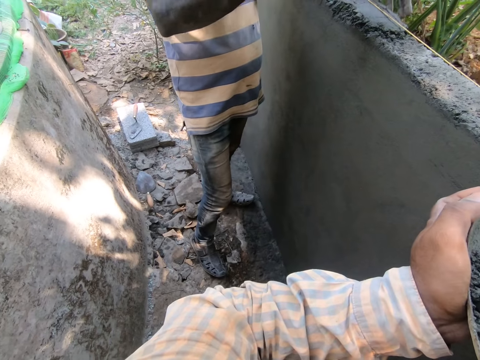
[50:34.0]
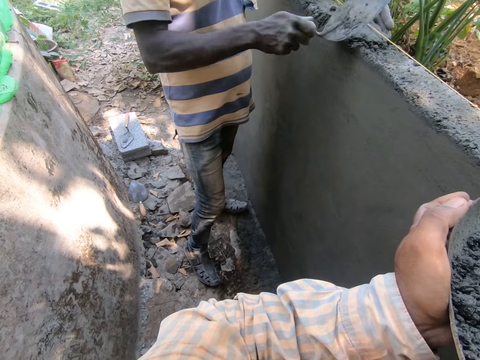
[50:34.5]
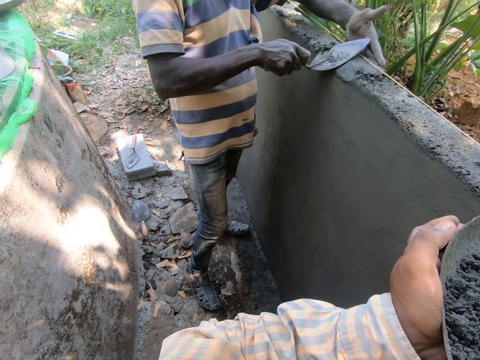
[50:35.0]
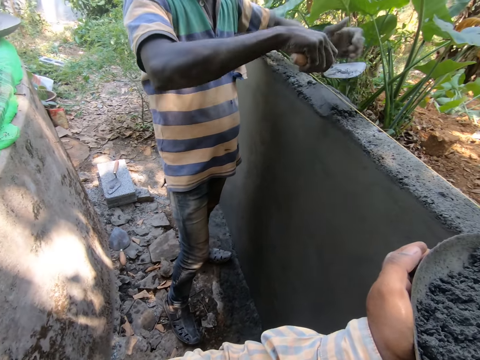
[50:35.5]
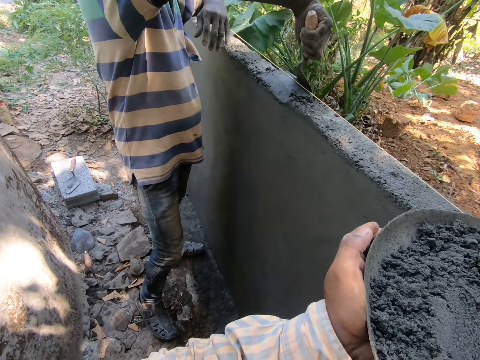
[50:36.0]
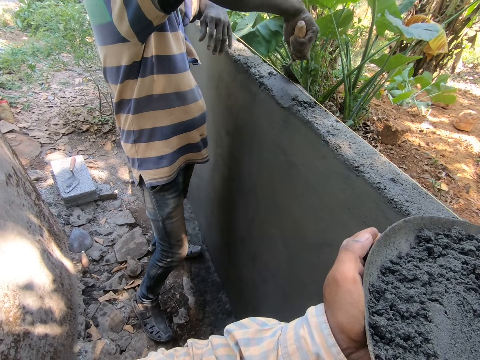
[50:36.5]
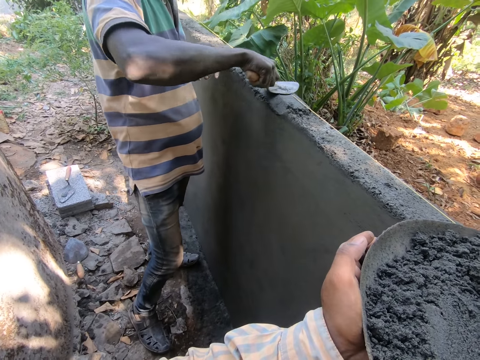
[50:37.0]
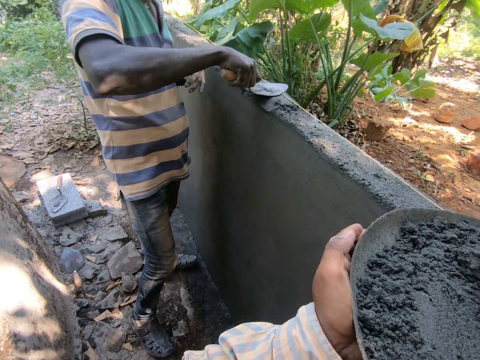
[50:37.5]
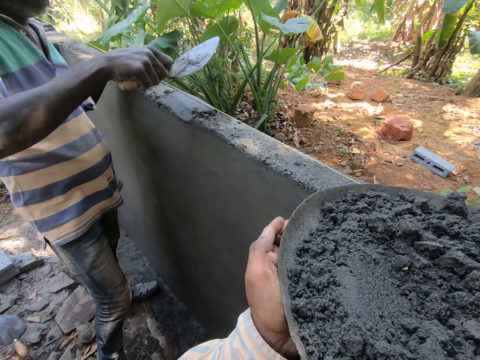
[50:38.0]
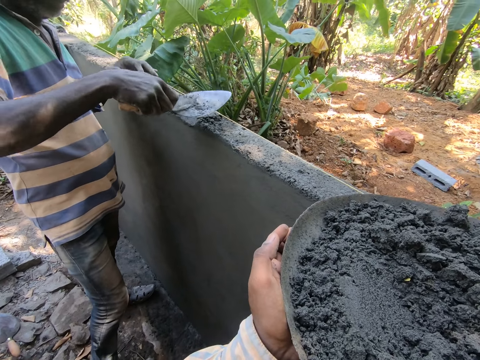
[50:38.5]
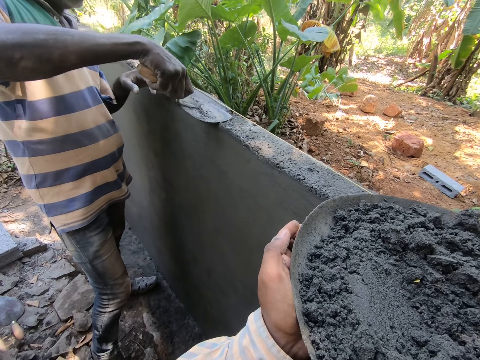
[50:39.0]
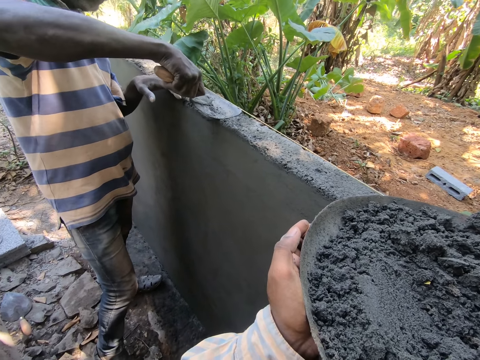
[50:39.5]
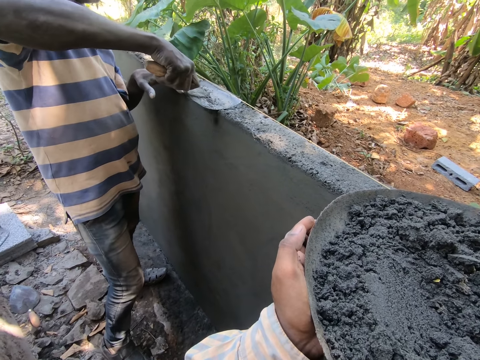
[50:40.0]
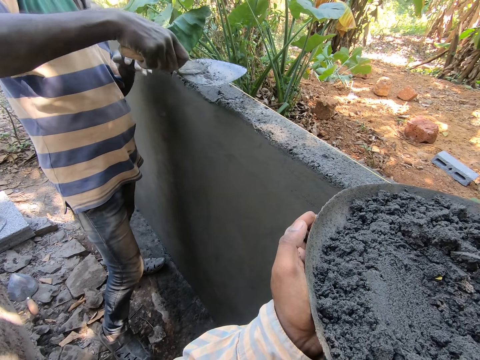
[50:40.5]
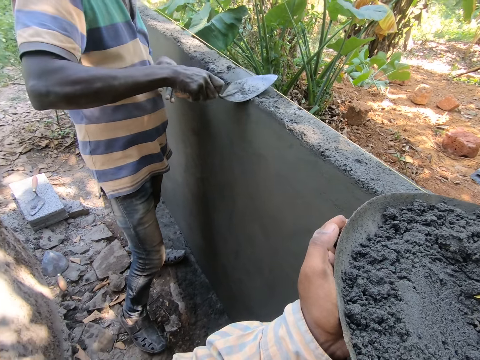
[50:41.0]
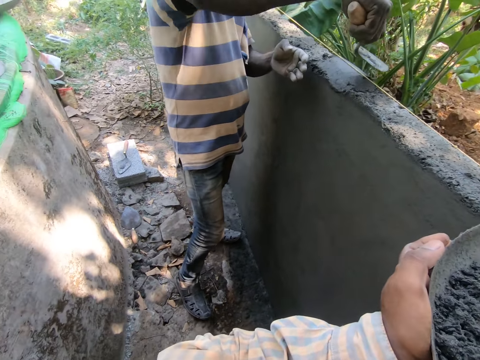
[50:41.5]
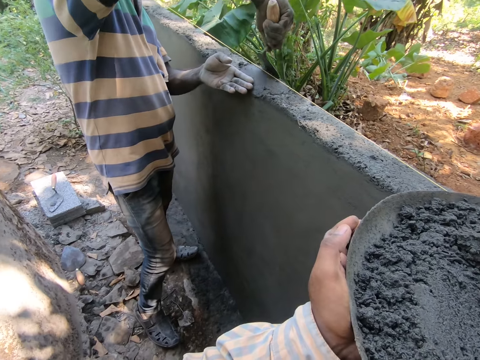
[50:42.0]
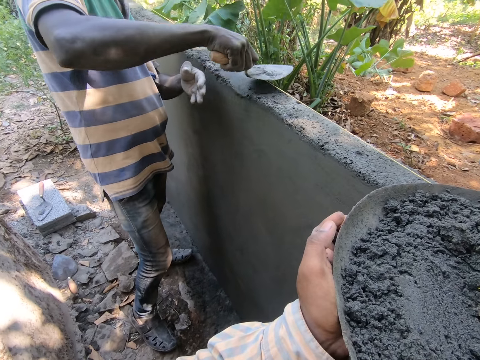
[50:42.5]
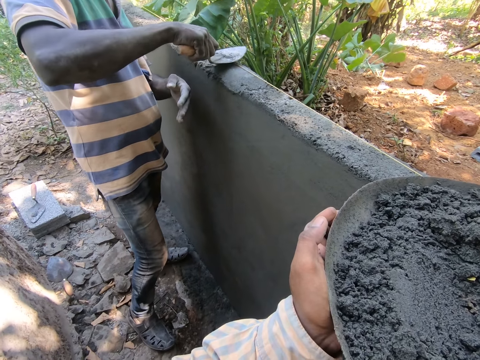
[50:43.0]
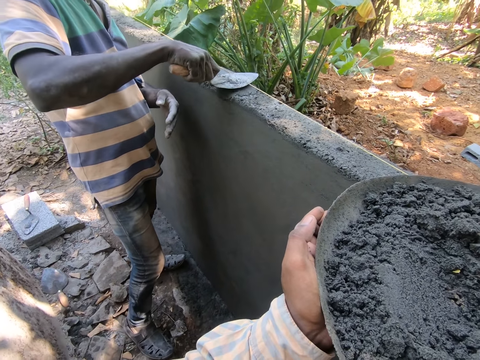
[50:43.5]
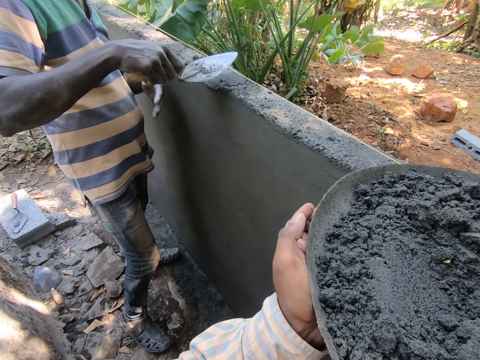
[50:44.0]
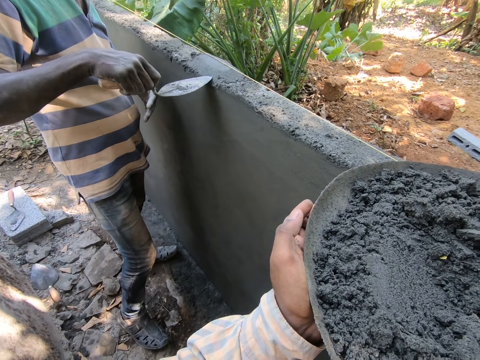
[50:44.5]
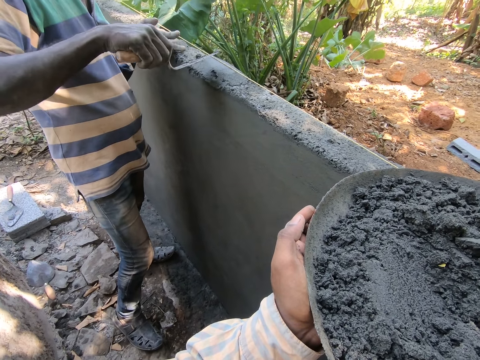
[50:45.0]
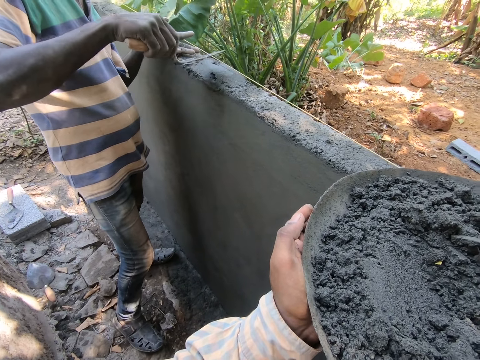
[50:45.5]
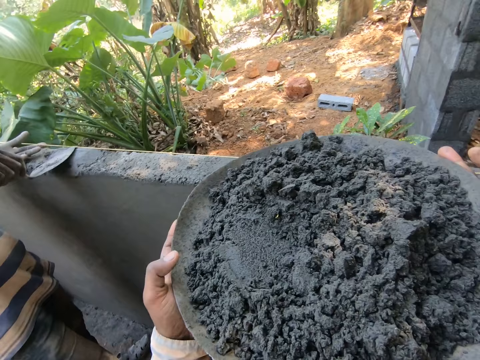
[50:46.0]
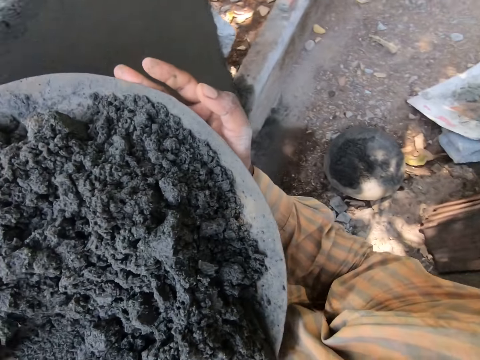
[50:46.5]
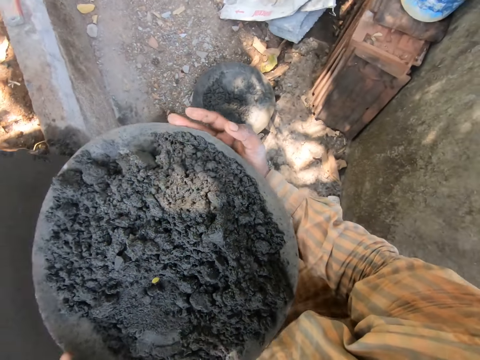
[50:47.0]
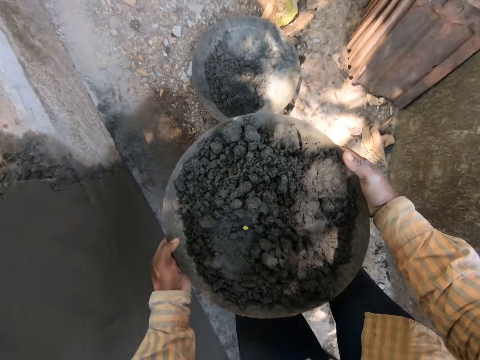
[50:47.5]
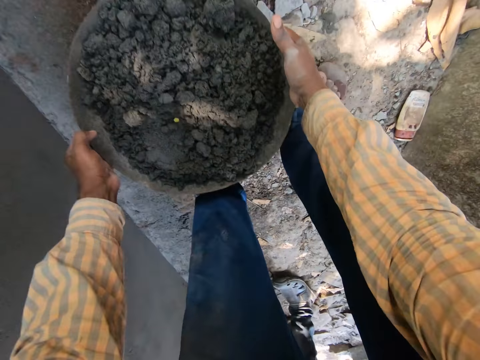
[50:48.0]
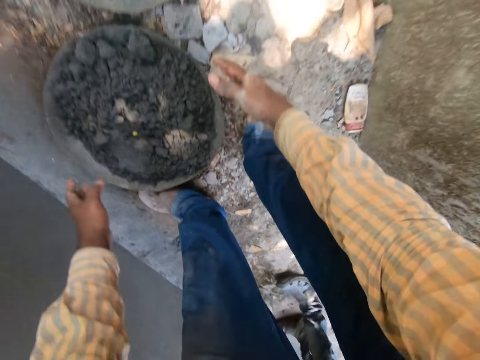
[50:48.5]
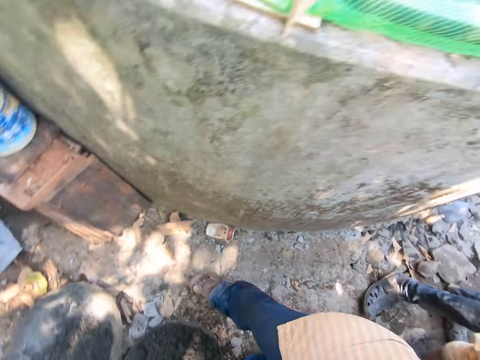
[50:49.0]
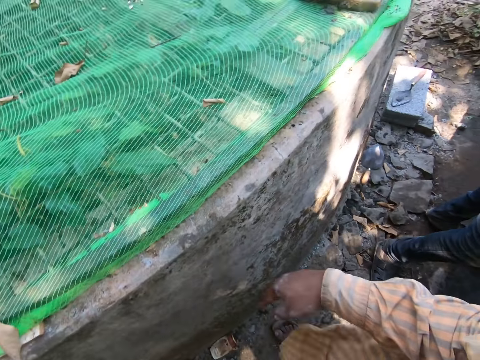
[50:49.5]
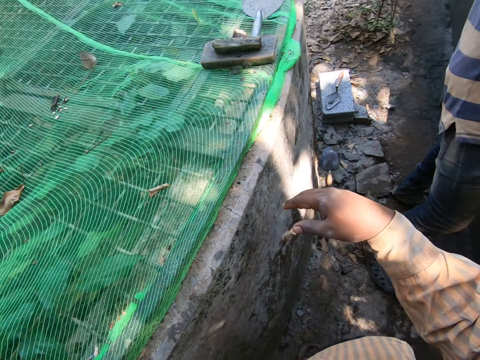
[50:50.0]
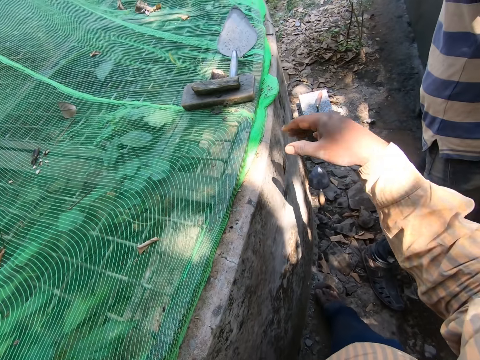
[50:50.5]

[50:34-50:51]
A man dabs the hand trowel on the mortar with his right hand. The man smoothens the mortar with the hand trowel in his right hand. The camera wearer continues to have a conversation. The man picks mortar from the fence with the hand trowel in his right hand. The man smoothens the mortar with the hand trowel in his right hand. The camera wearer carries the bowl of mortar from the fence with both hands. He drops the bowl of mortar on the ground with both hands. He wipes his hands on his pants. He takes a trowel.

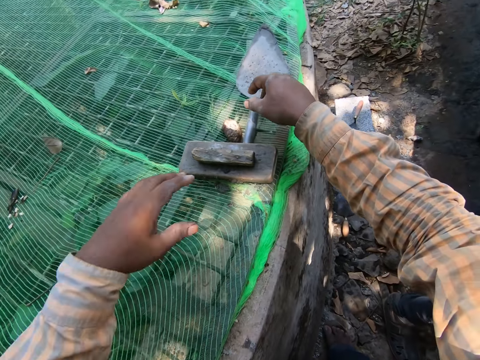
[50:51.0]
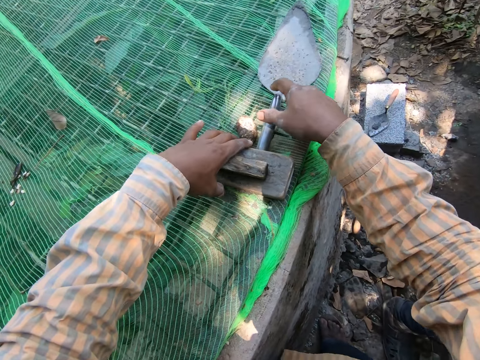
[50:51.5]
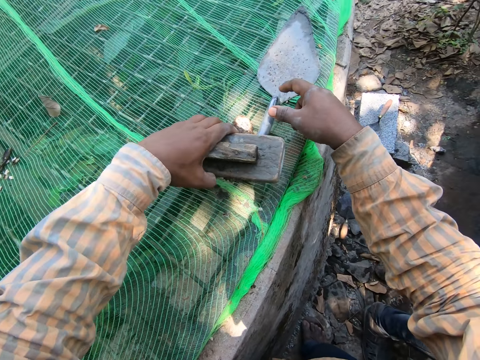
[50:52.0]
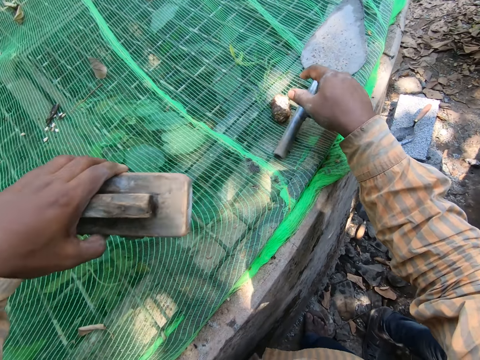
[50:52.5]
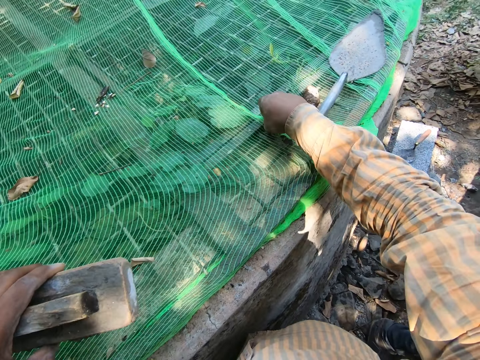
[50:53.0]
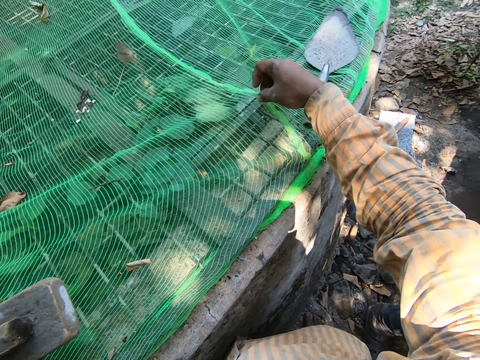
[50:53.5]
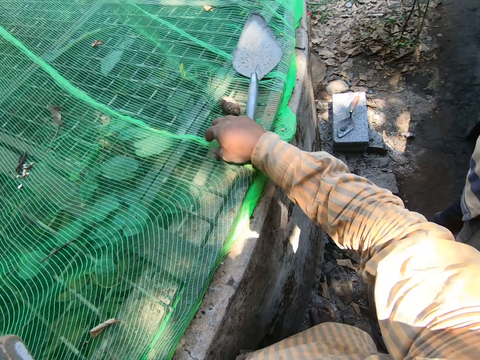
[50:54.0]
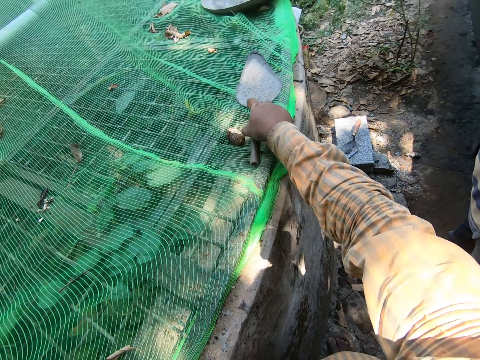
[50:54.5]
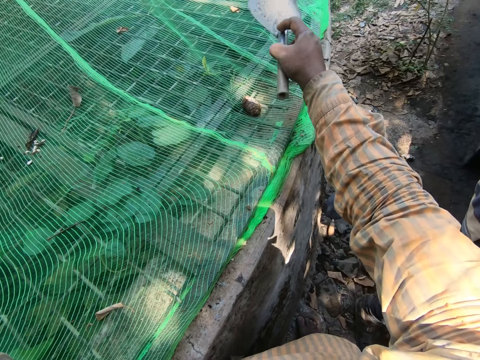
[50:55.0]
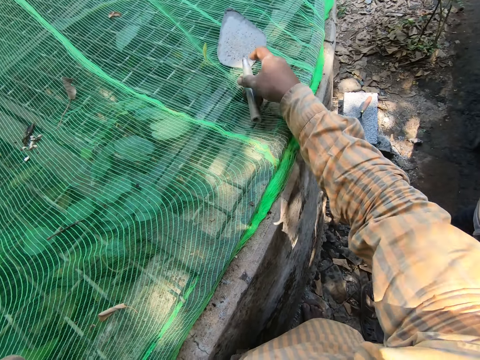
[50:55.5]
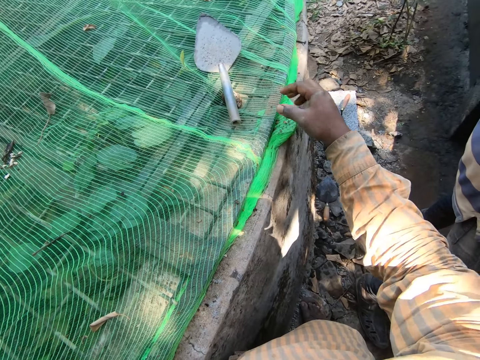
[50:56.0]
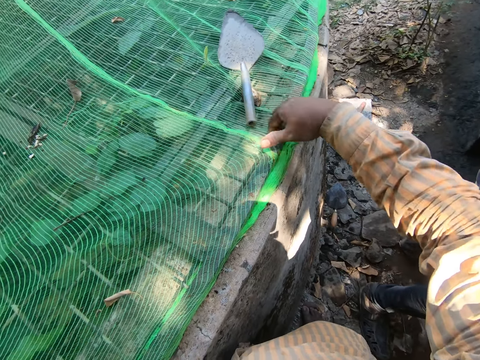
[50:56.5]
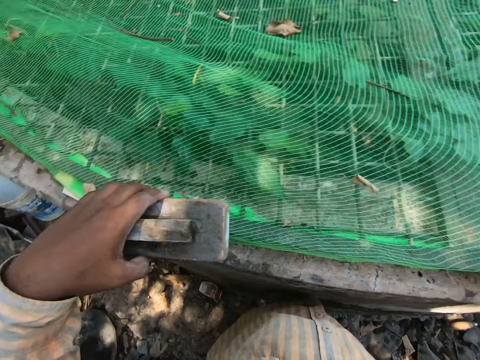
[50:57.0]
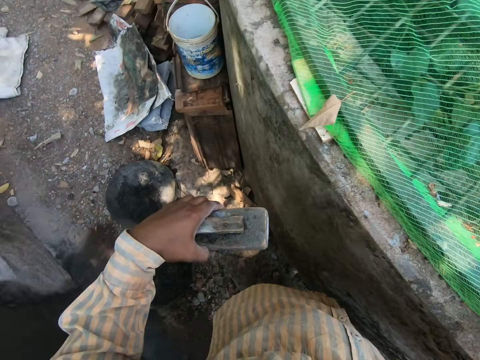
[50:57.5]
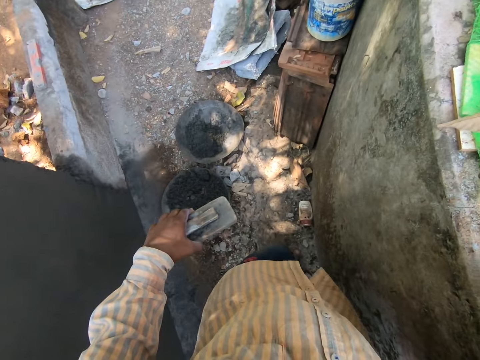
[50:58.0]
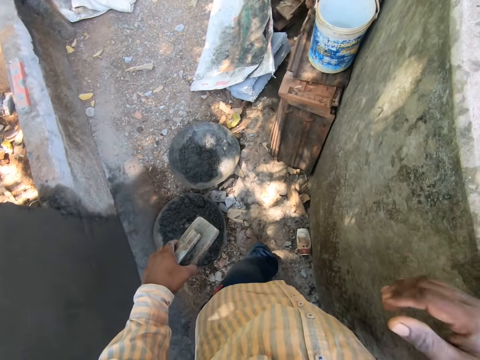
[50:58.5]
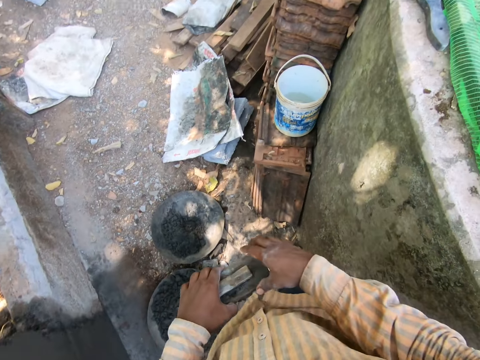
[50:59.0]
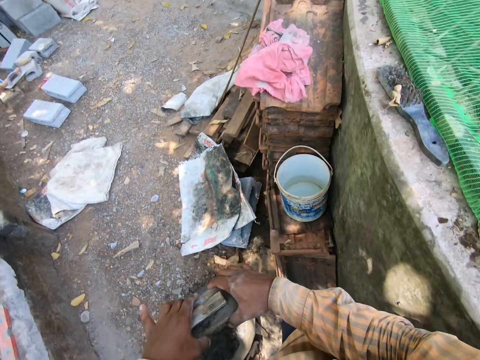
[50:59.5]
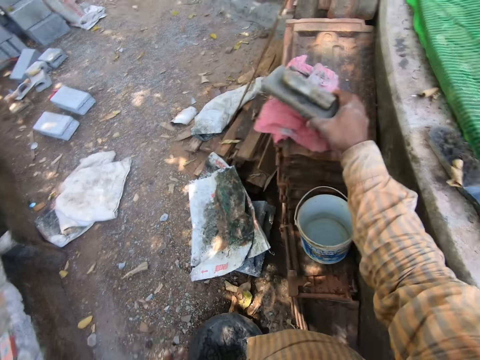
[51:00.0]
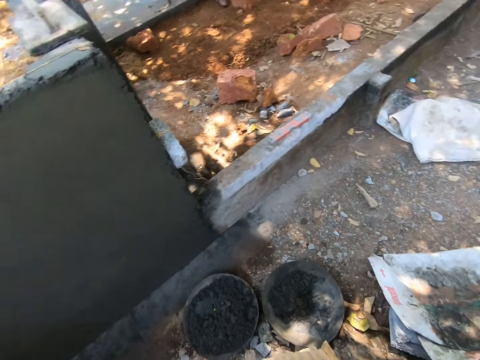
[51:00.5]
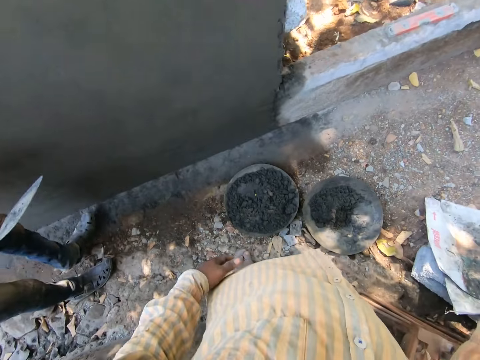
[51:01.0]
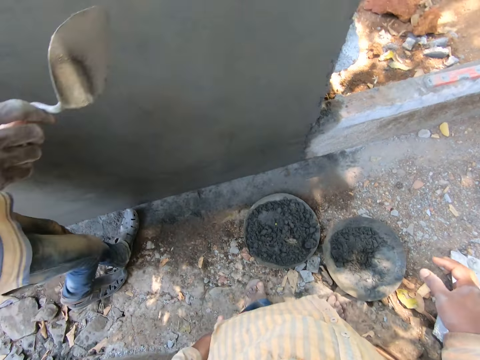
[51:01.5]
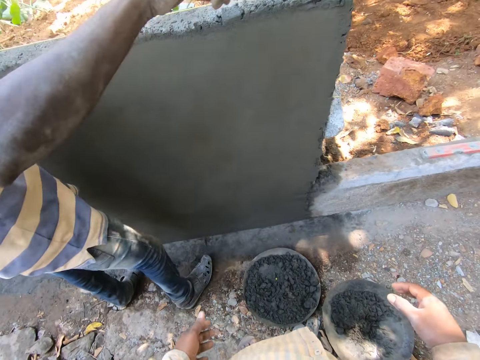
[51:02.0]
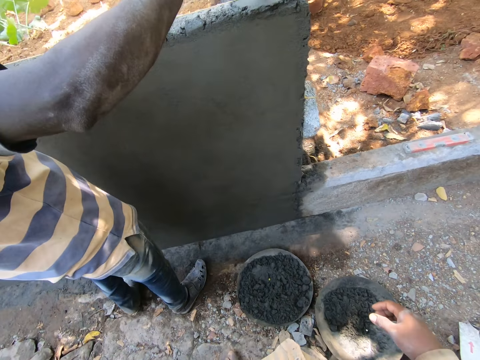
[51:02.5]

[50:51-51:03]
The camera wearer picks up a wooden trowel from a pavement with his left hand. He holds a net on the pavement with his right hand. He picks up a hand trowel from the pavement with his right hand. He drops the hand trowel on the pavement with his right hand. He clears dirt from the net on the pavement with his right hand. He holds the wooden trowel in his left hand with his right hand. He drops the wooden trowel on a woodwork with his right hand. The man marks the cement on the wall.
